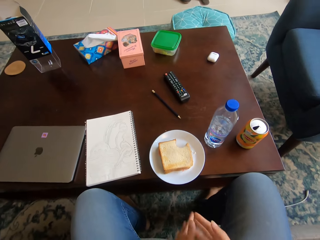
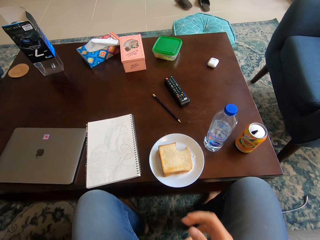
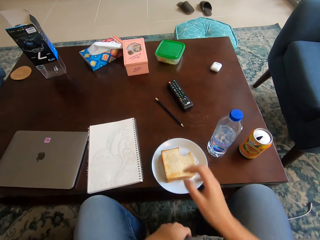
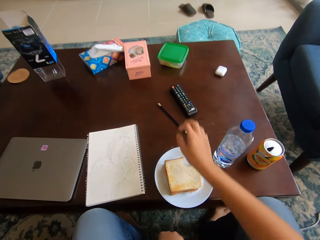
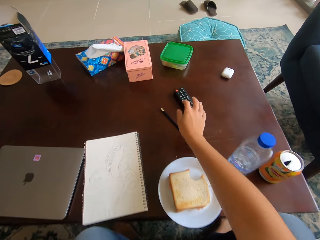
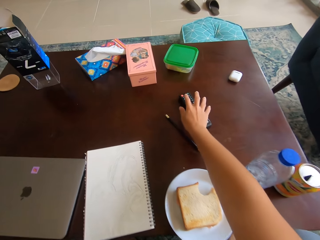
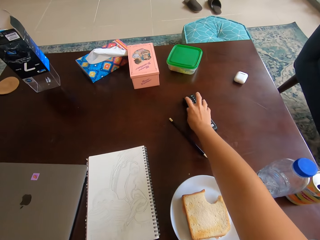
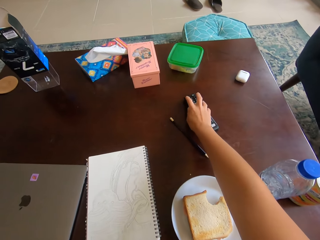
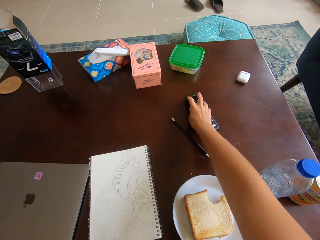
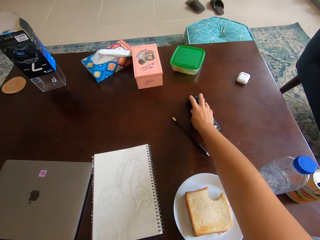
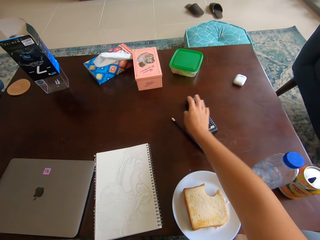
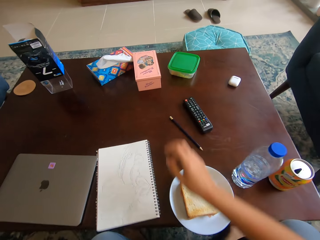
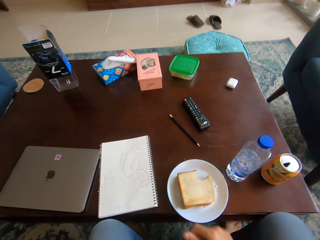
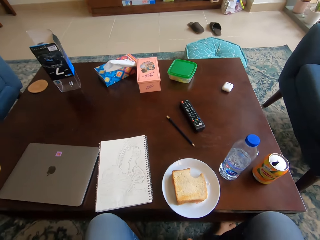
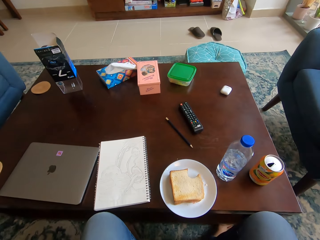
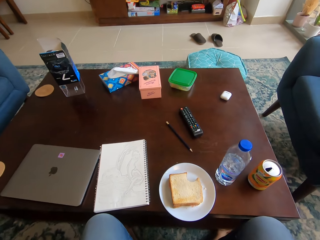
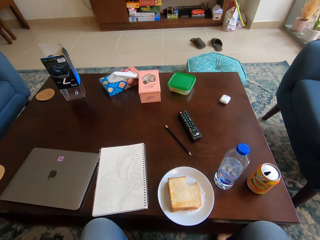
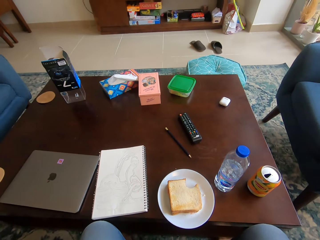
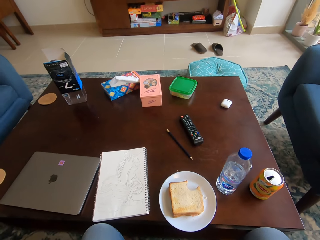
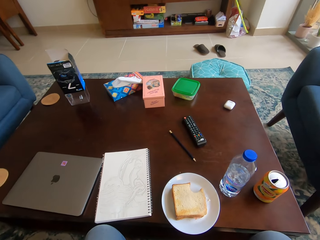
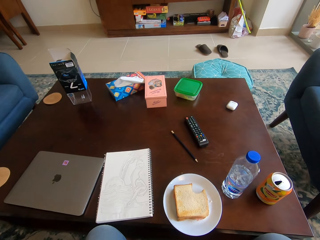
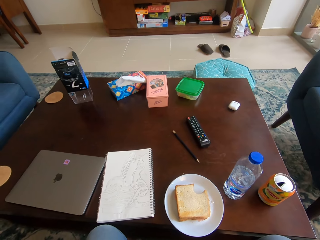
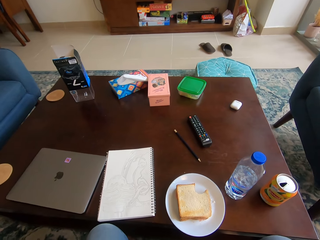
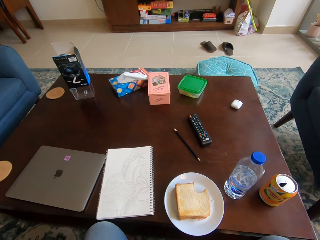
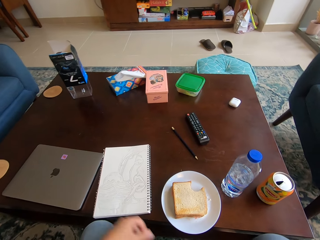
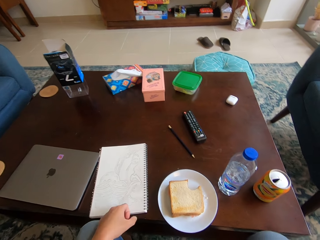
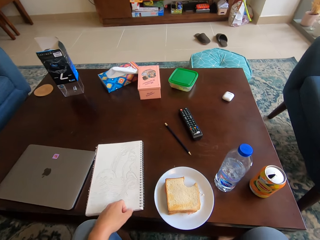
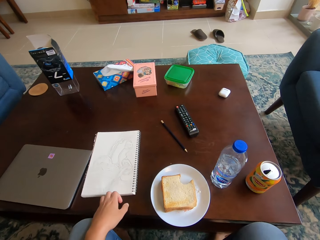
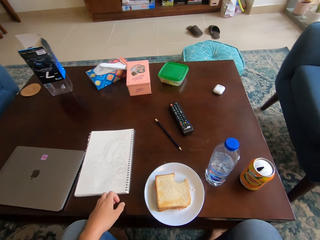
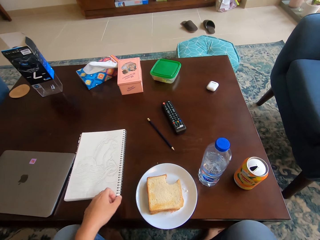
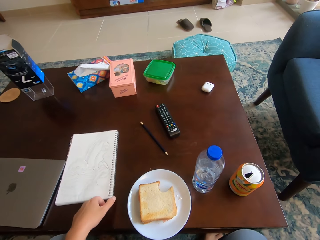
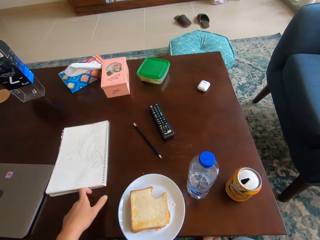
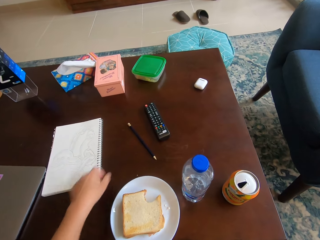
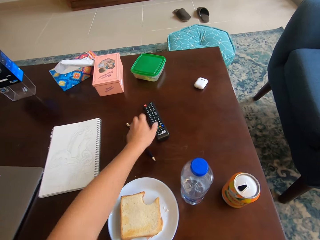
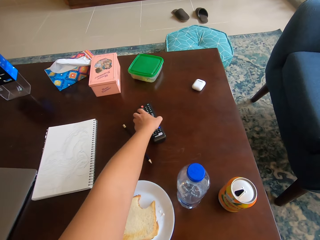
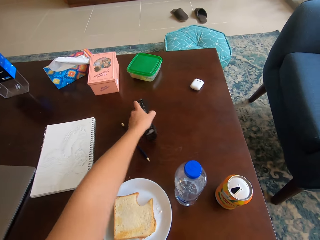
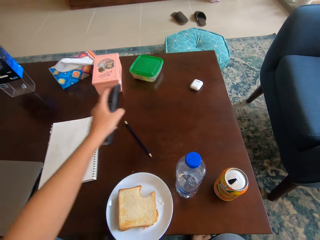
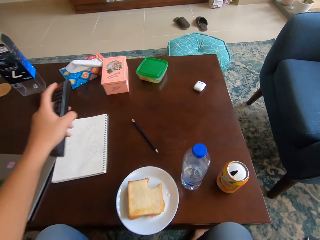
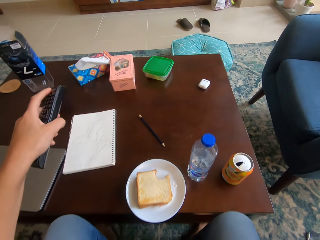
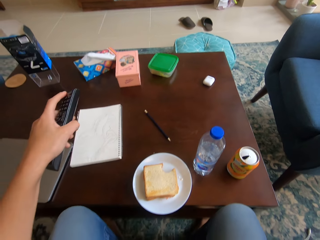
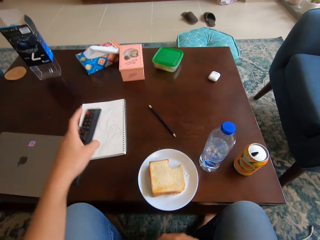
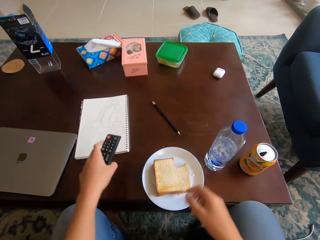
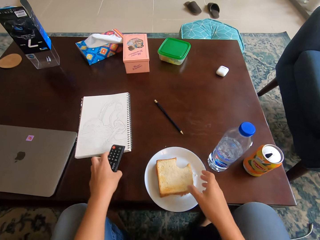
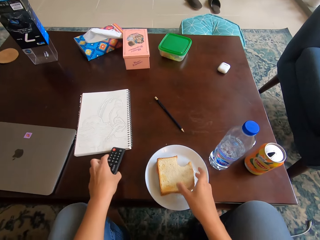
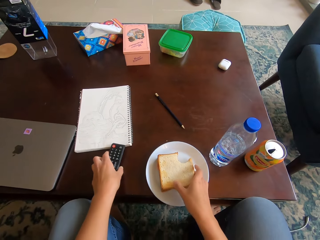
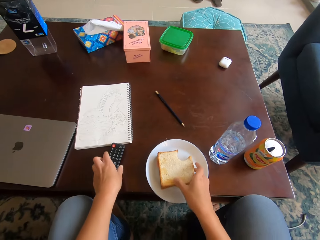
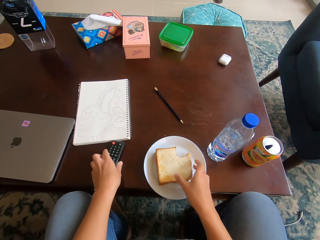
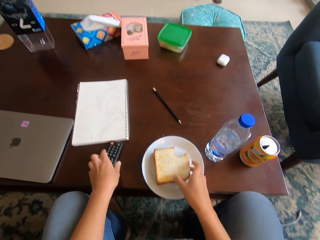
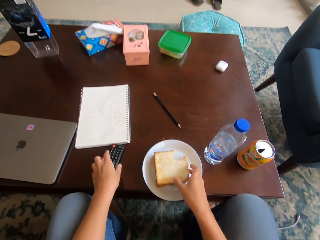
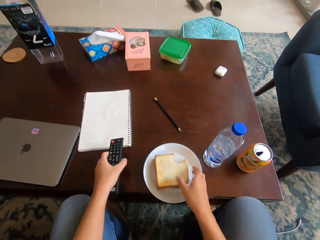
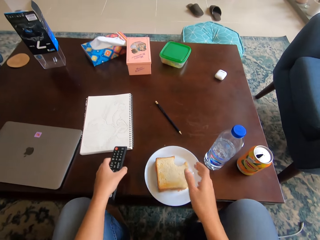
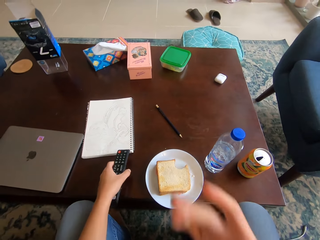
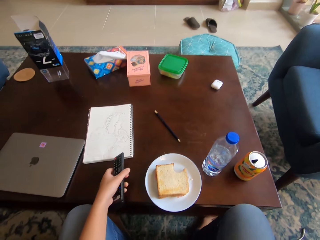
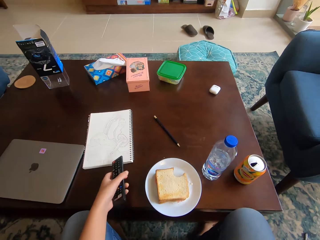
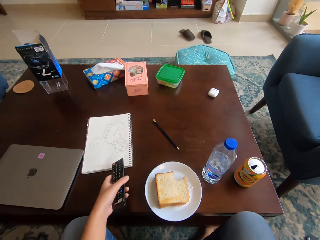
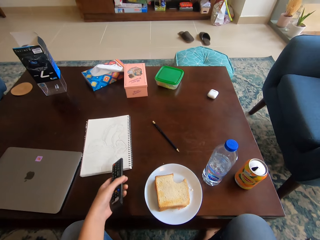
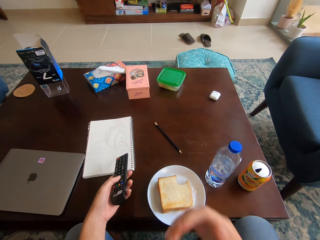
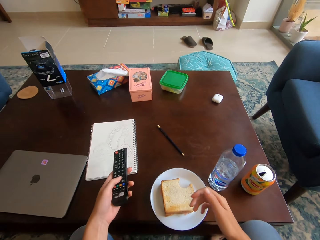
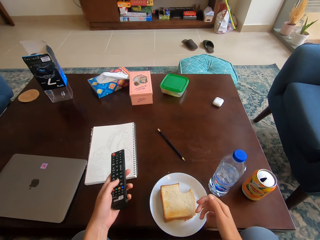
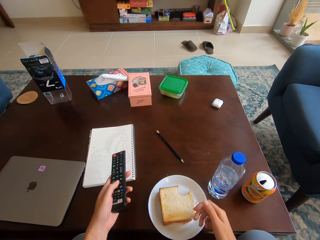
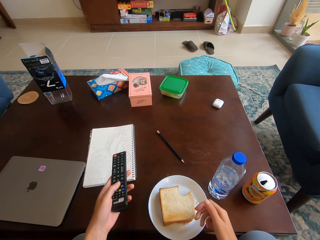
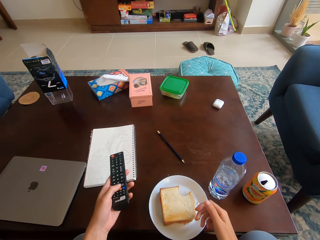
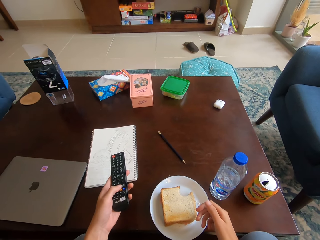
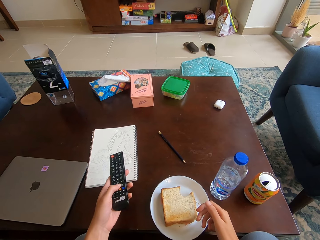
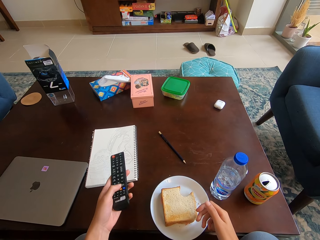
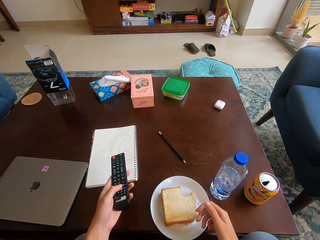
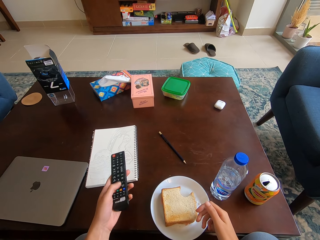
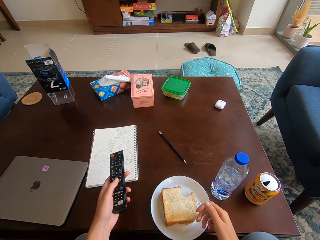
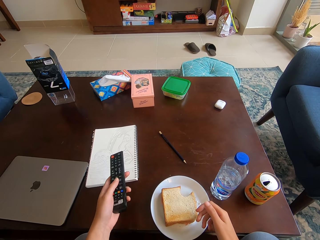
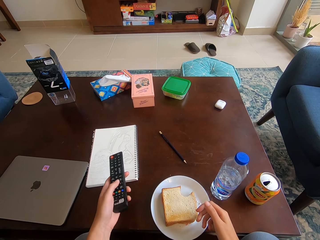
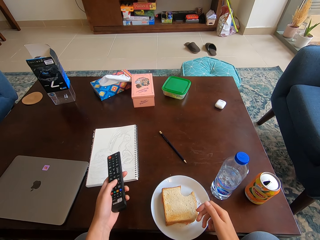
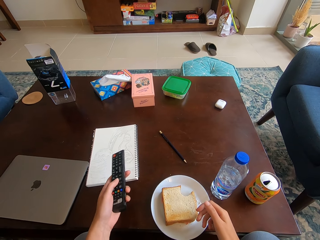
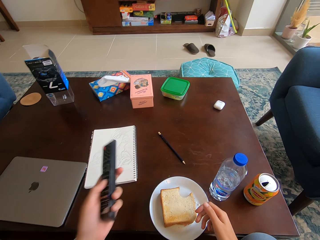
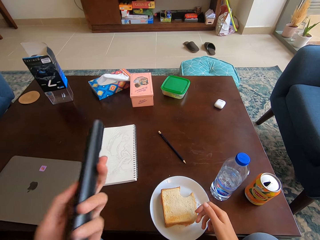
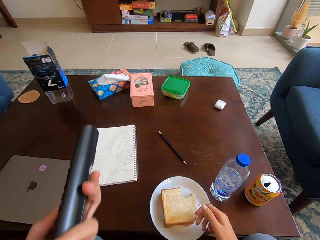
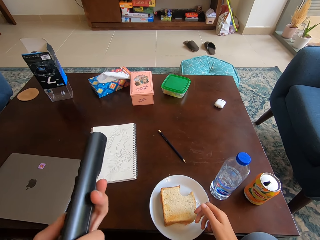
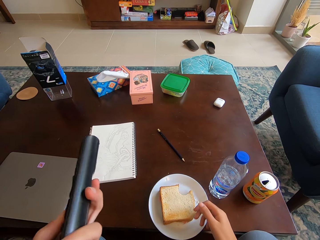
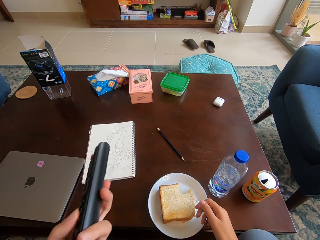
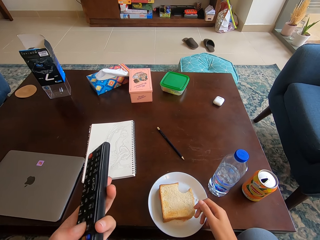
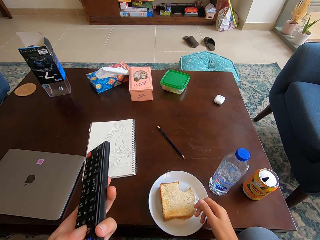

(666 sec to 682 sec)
The camera wearer dusts his hands. He touches the remote control with his right hand. He moves the remote on the table. He looks around a room. He adjusts a jotter on the table with his left hand. He picks up the remote on the table with his left hand. He operates the remote control with his left hand. He puts down the remote on the table. He holds the sandwich with his right hand. He raises his right hand toward the camera. He picks up the remote from the table. He operates the remote with a hand.

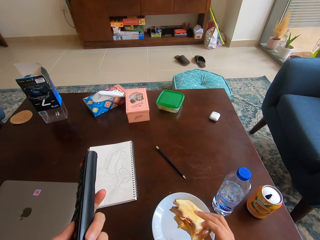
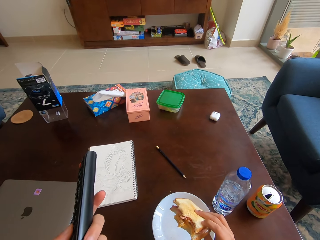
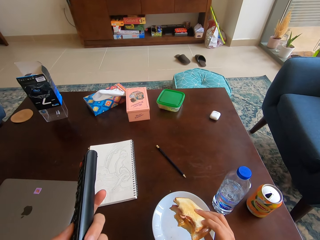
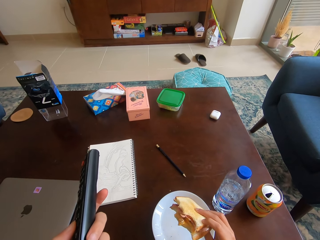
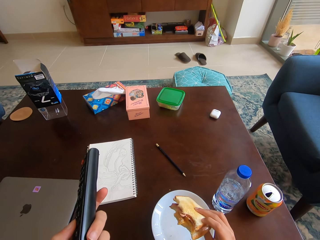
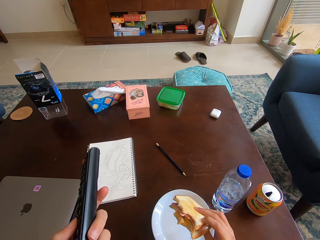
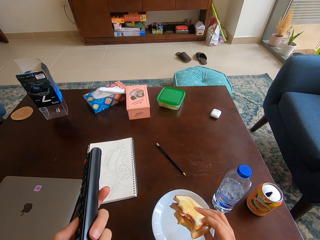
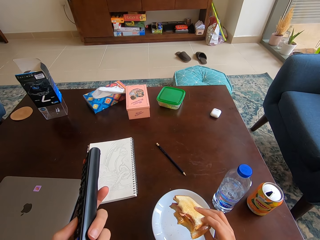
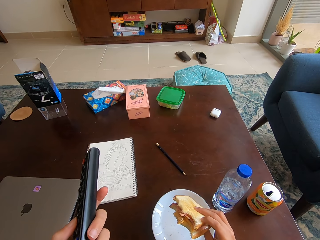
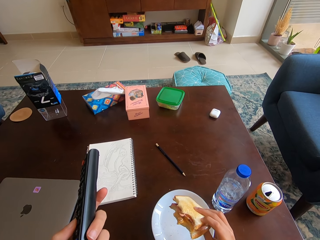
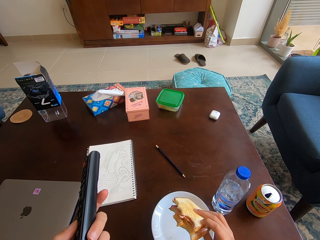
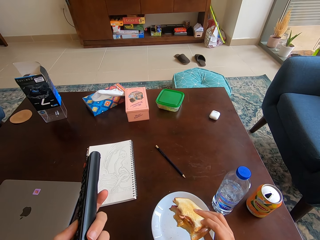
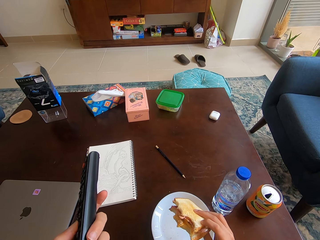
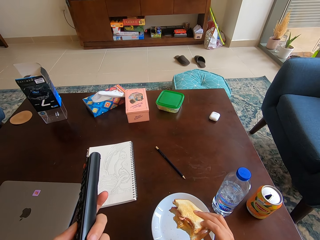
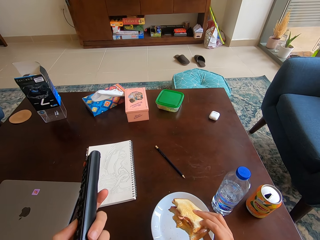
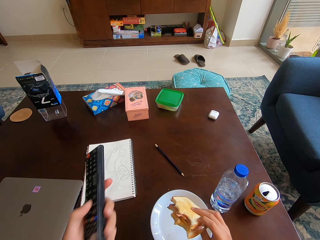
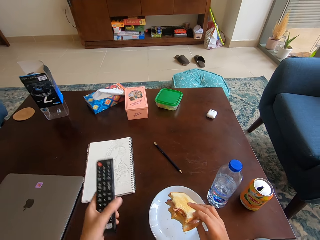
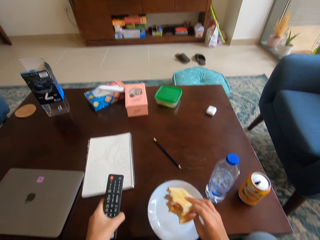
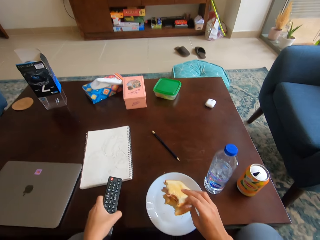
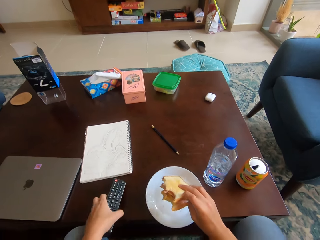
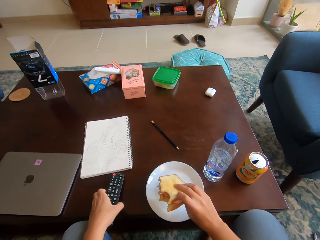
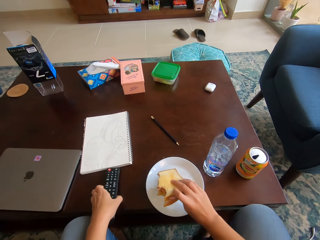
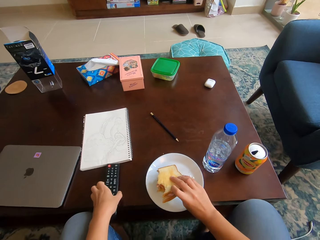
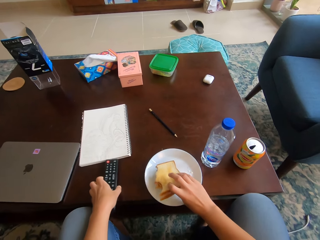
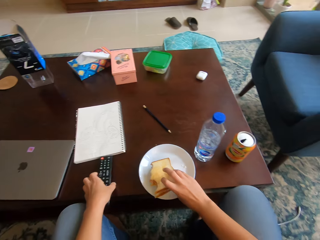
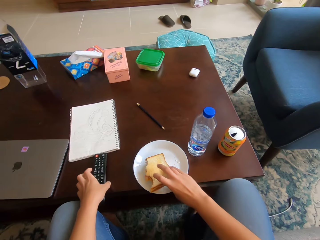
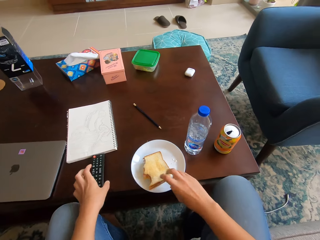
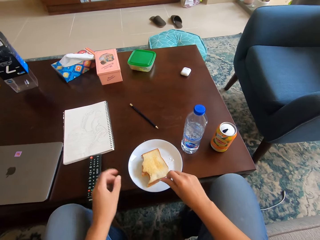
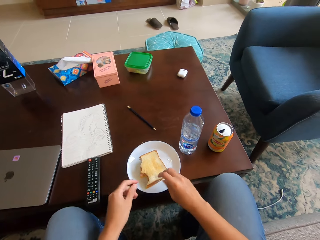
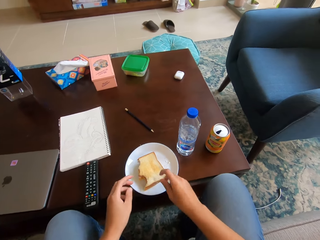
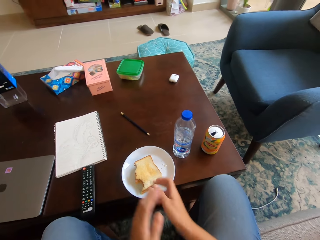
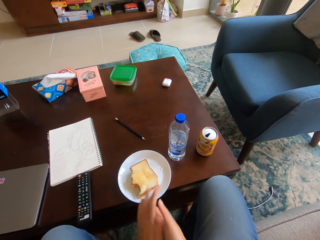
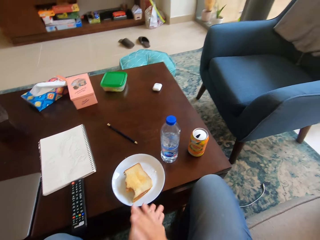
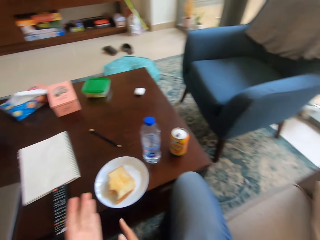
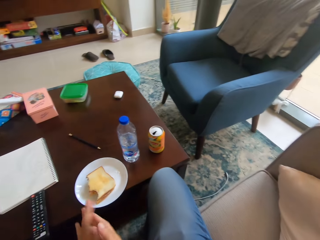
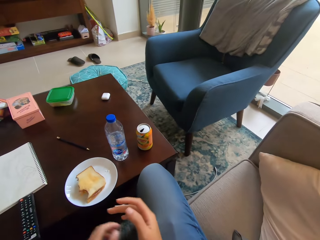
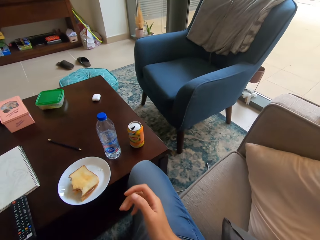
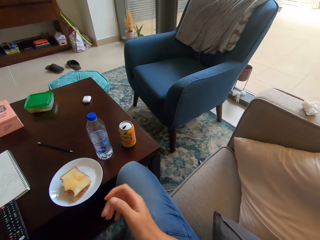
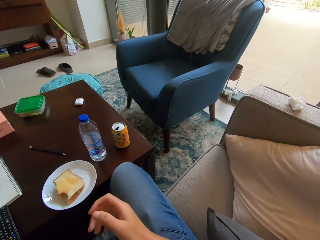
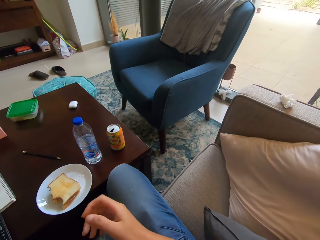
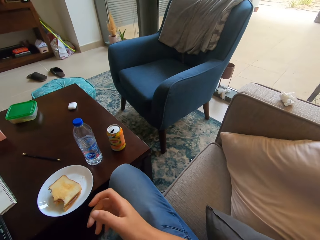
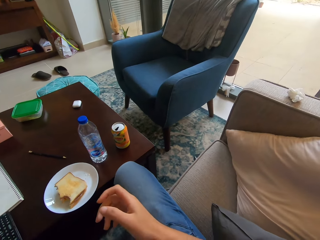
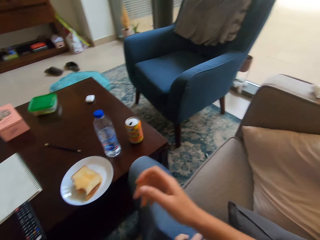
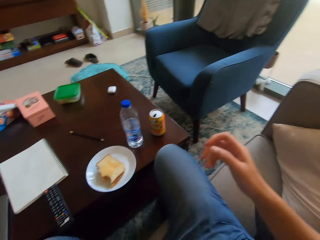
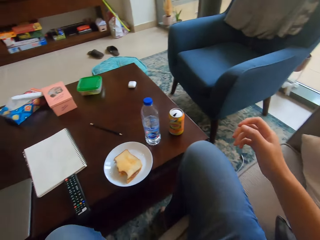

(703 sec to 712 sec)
The camera wearer puts the remote on the table with his left hand. He puts the sandwich on the plate on the table with his right hand. He dusts his hands. He rubs his hands together.
